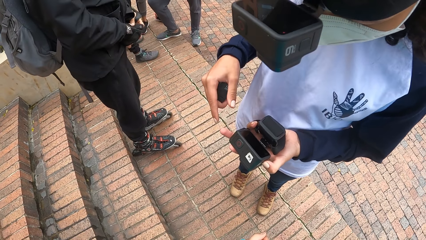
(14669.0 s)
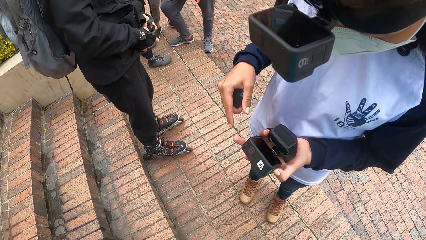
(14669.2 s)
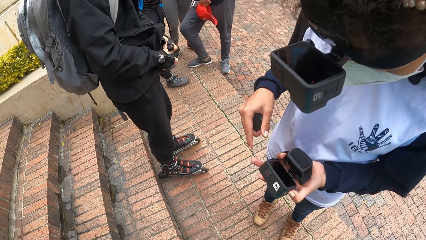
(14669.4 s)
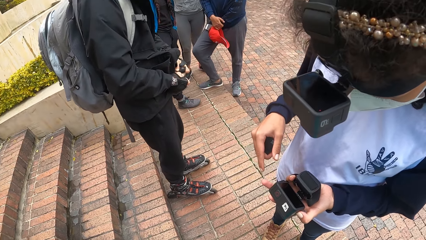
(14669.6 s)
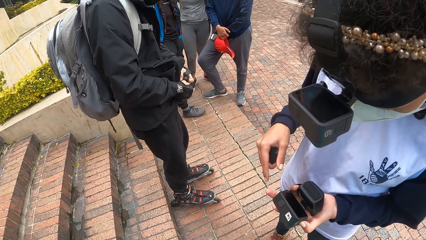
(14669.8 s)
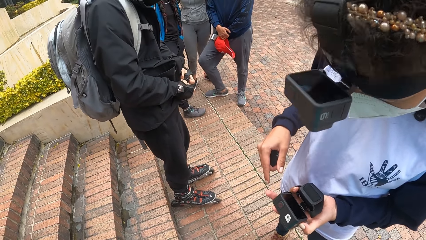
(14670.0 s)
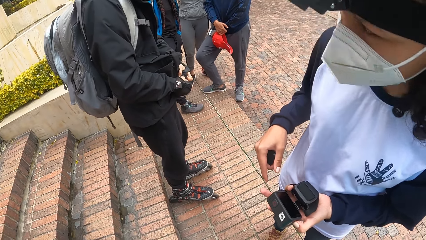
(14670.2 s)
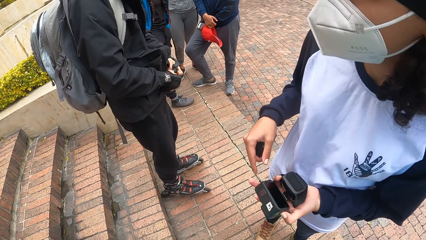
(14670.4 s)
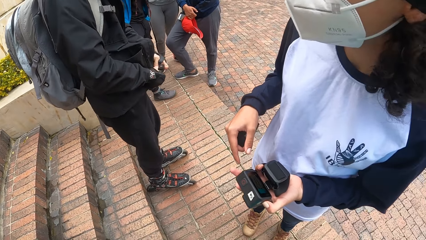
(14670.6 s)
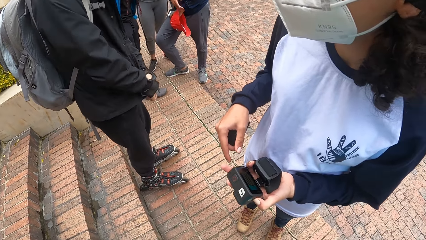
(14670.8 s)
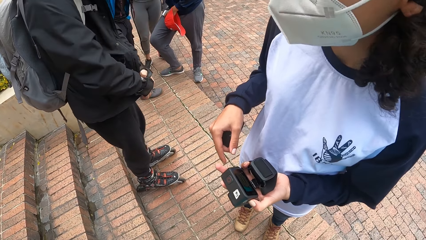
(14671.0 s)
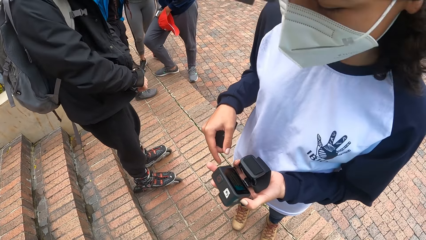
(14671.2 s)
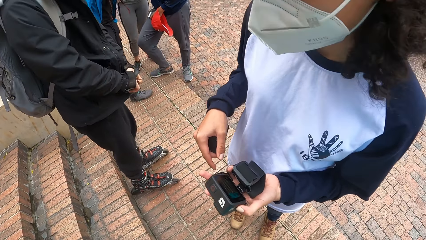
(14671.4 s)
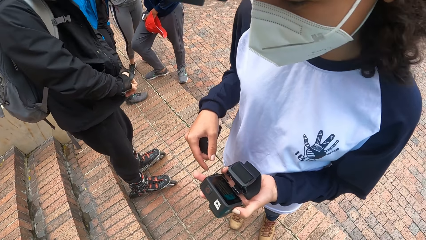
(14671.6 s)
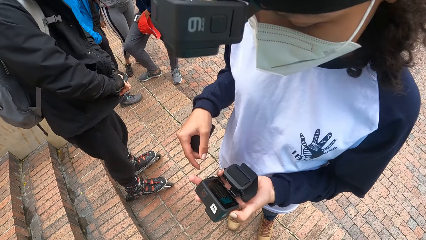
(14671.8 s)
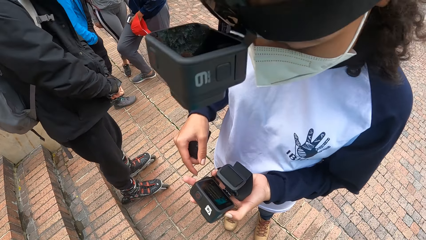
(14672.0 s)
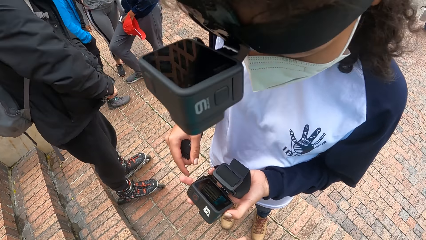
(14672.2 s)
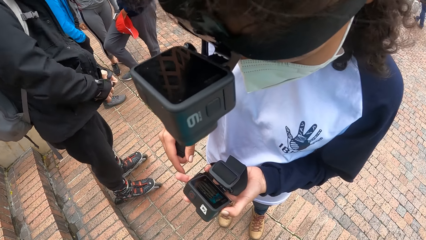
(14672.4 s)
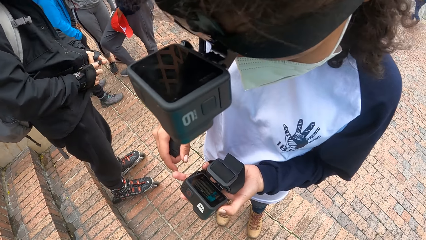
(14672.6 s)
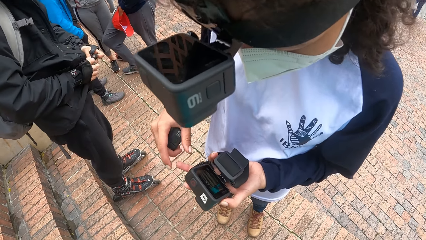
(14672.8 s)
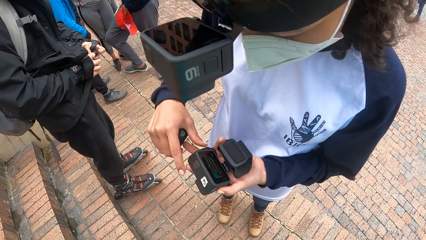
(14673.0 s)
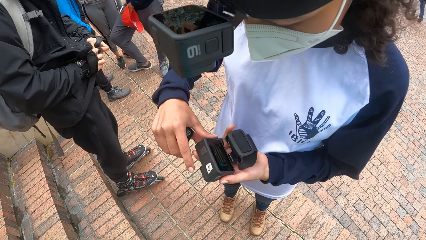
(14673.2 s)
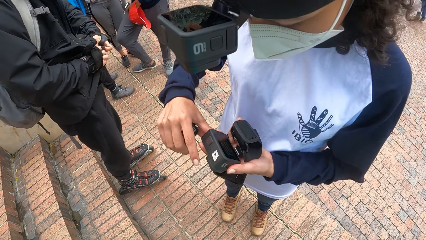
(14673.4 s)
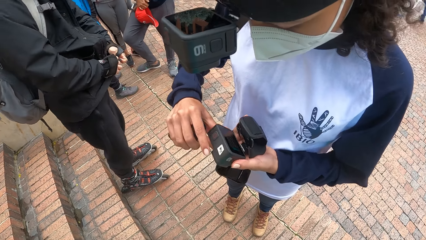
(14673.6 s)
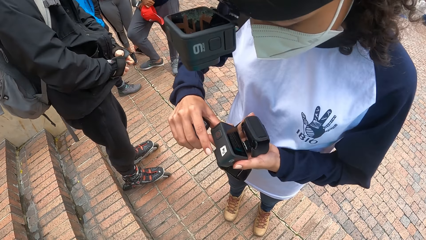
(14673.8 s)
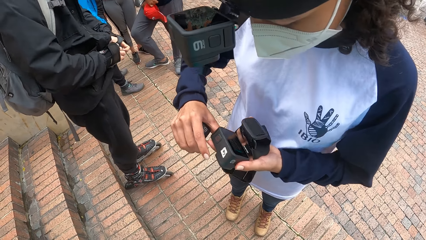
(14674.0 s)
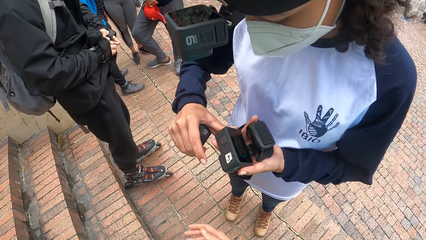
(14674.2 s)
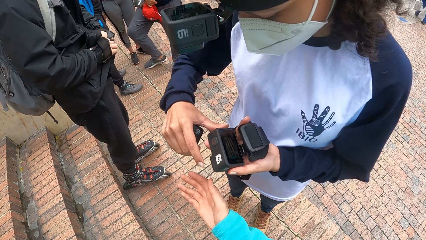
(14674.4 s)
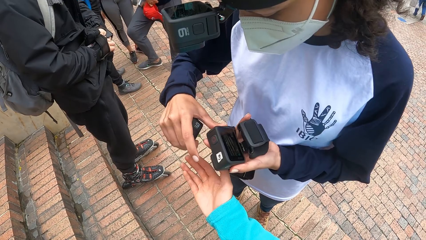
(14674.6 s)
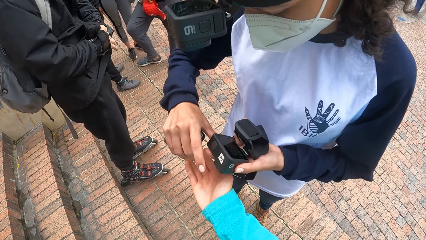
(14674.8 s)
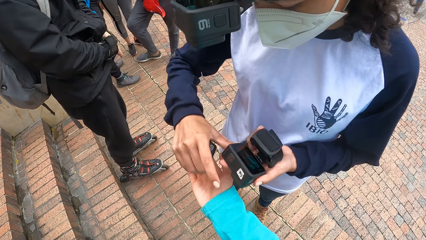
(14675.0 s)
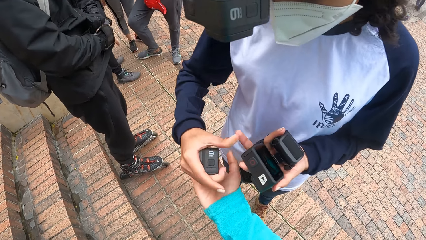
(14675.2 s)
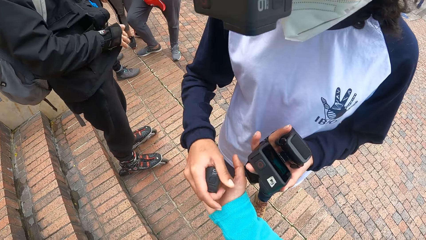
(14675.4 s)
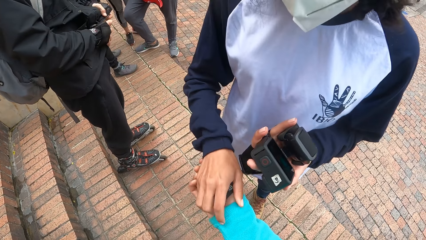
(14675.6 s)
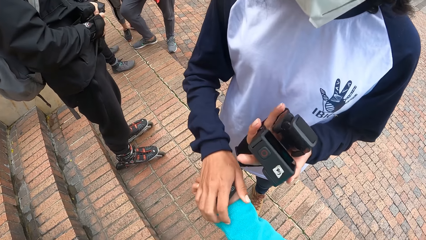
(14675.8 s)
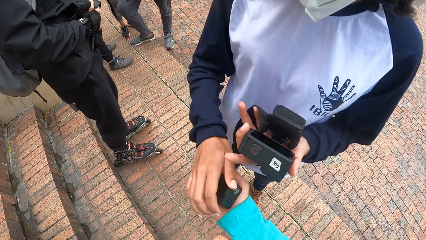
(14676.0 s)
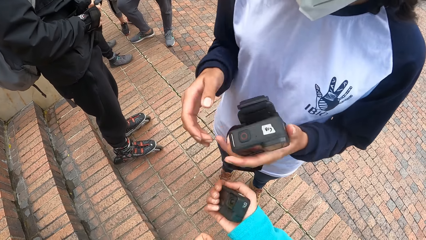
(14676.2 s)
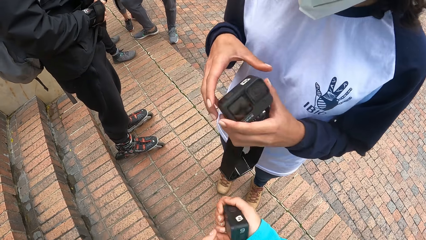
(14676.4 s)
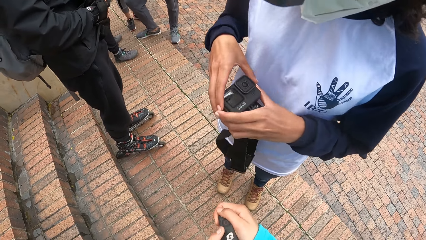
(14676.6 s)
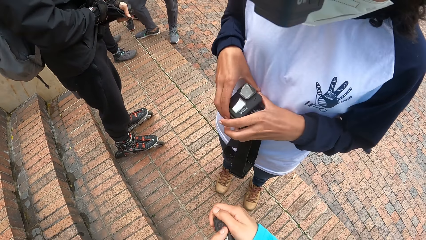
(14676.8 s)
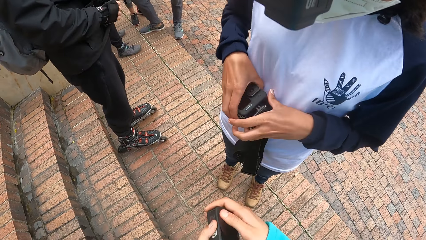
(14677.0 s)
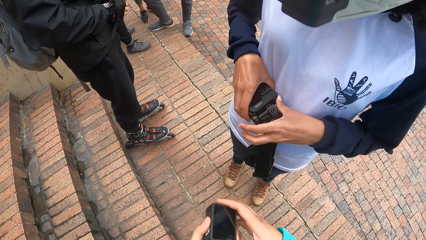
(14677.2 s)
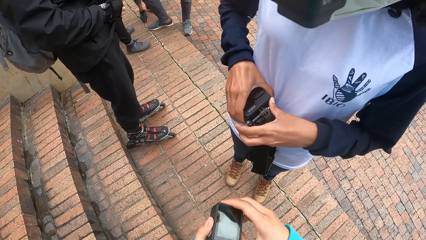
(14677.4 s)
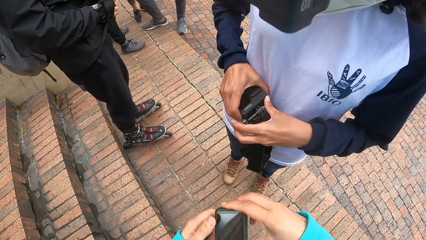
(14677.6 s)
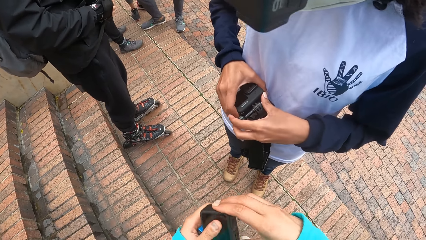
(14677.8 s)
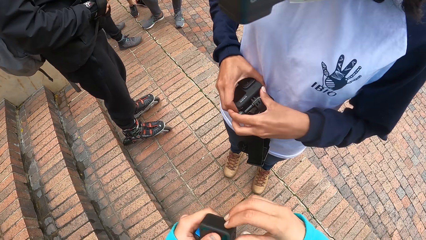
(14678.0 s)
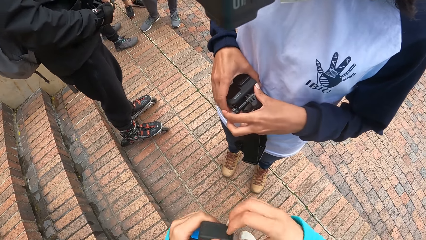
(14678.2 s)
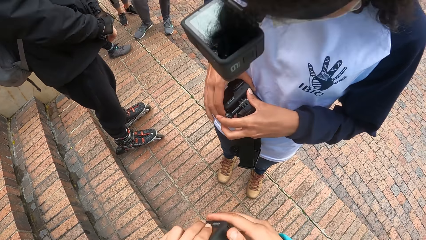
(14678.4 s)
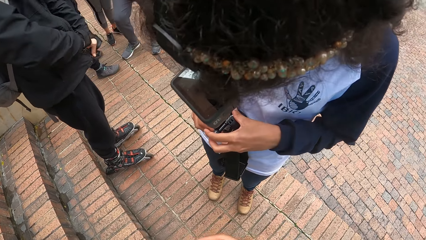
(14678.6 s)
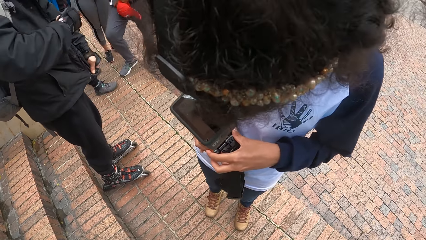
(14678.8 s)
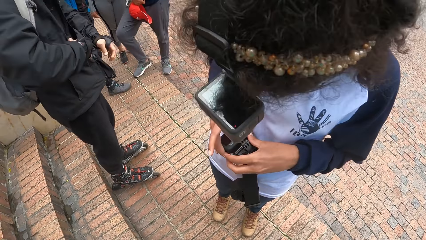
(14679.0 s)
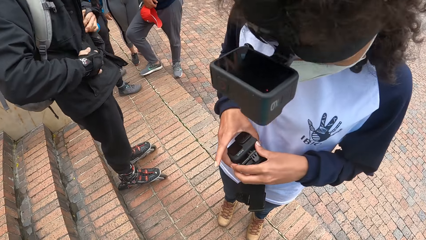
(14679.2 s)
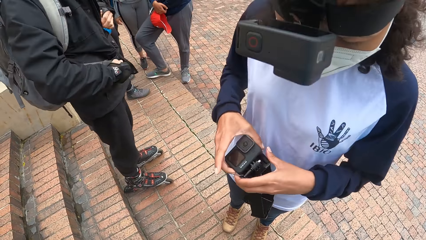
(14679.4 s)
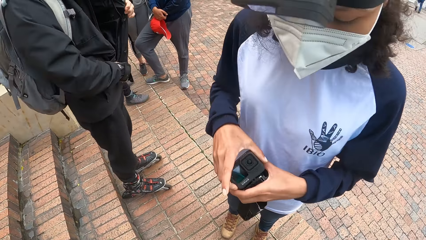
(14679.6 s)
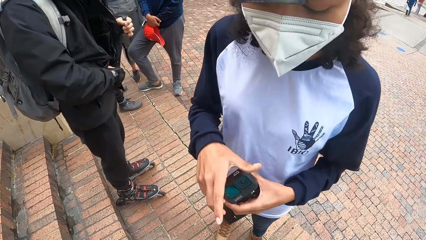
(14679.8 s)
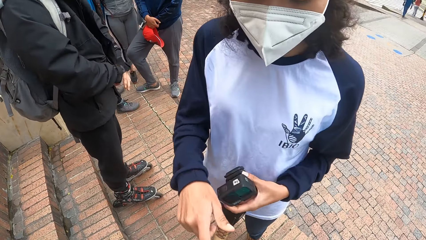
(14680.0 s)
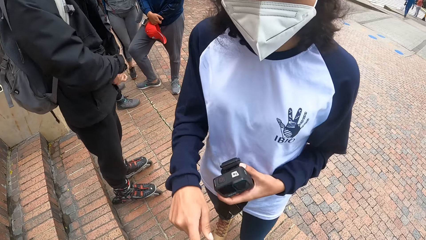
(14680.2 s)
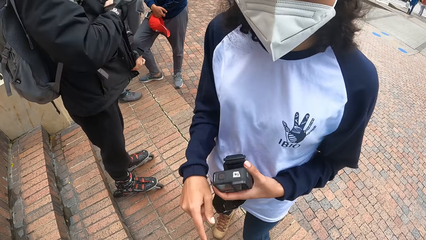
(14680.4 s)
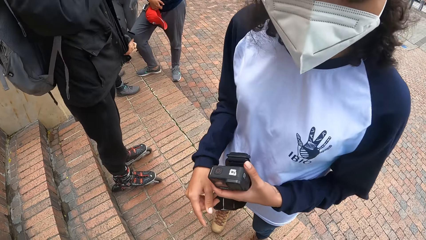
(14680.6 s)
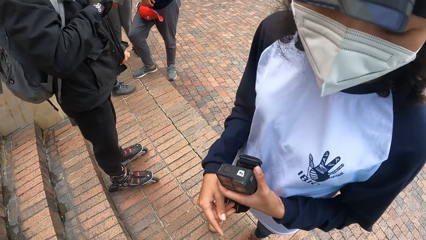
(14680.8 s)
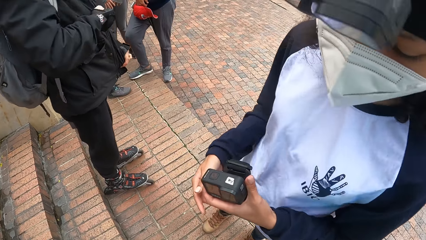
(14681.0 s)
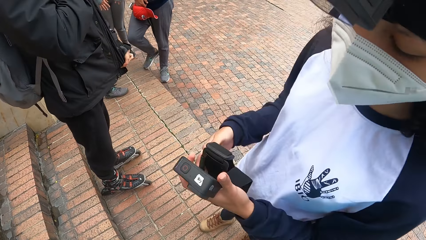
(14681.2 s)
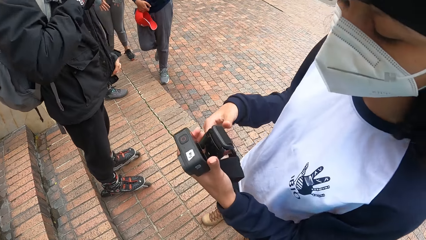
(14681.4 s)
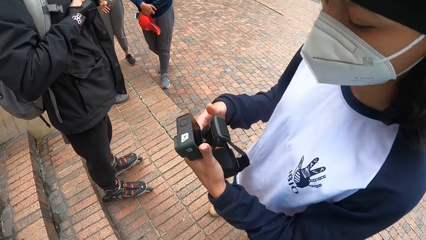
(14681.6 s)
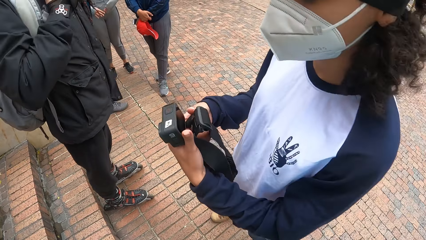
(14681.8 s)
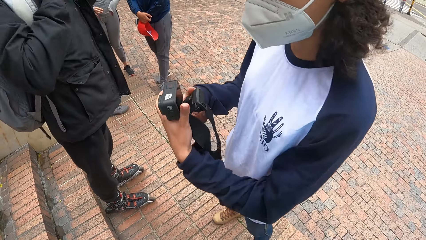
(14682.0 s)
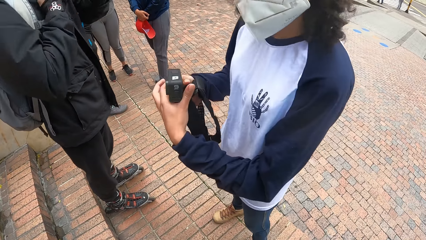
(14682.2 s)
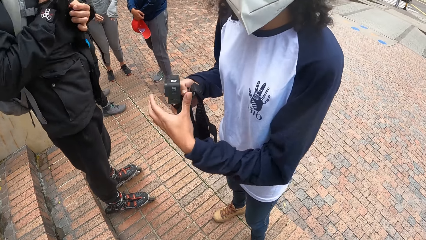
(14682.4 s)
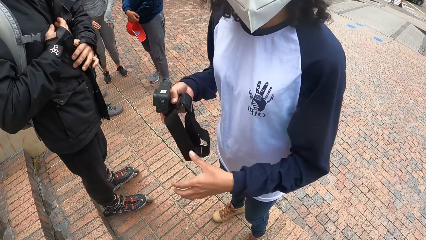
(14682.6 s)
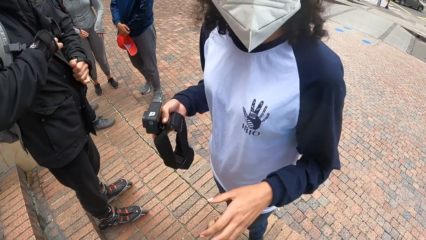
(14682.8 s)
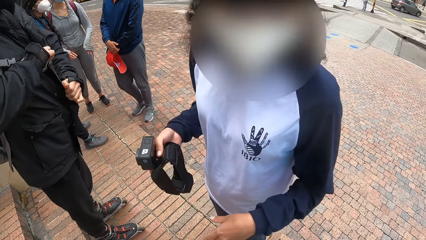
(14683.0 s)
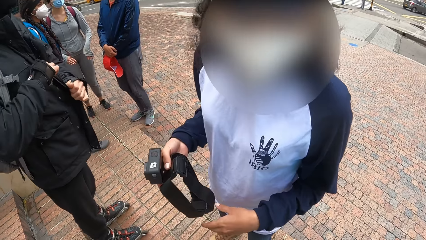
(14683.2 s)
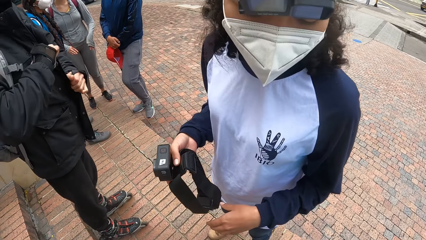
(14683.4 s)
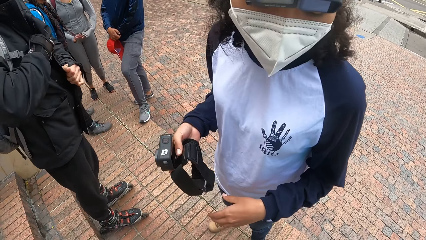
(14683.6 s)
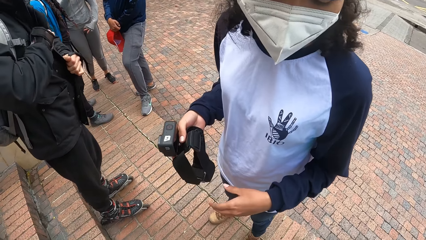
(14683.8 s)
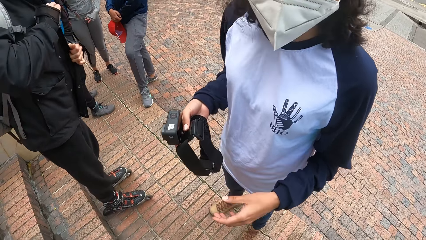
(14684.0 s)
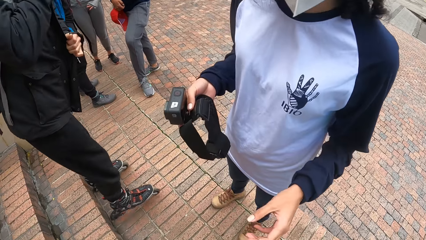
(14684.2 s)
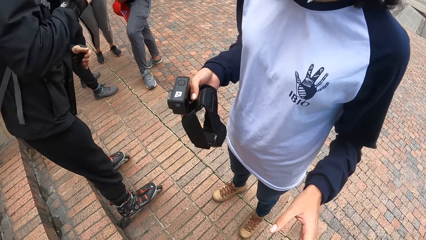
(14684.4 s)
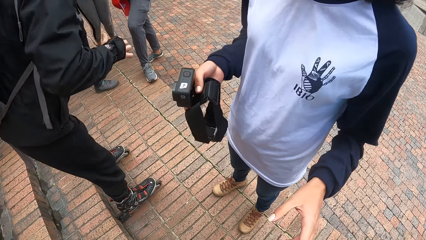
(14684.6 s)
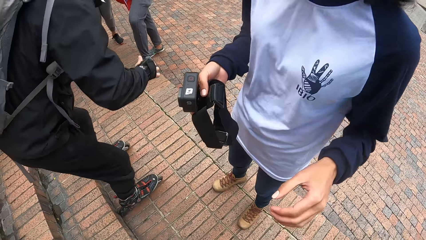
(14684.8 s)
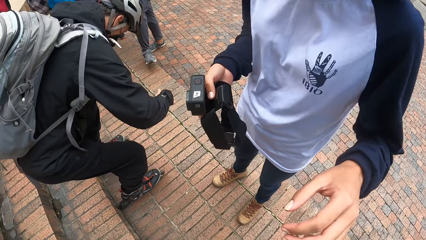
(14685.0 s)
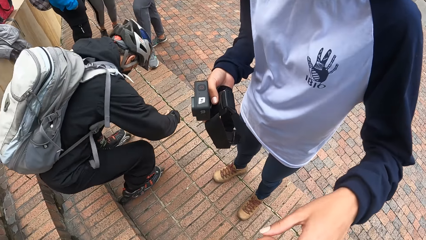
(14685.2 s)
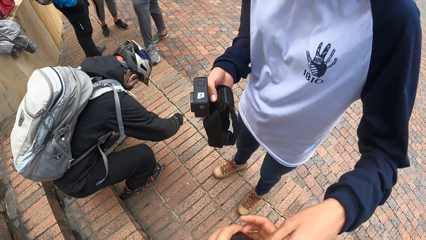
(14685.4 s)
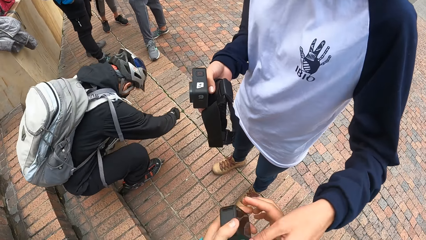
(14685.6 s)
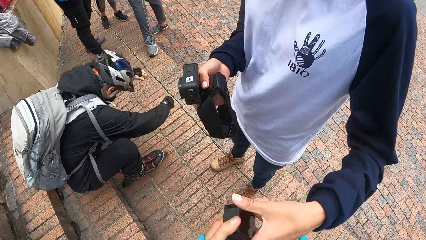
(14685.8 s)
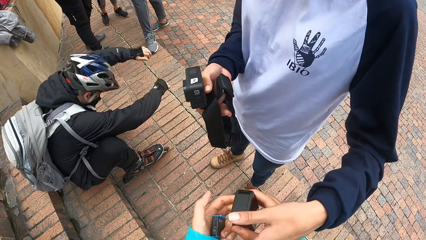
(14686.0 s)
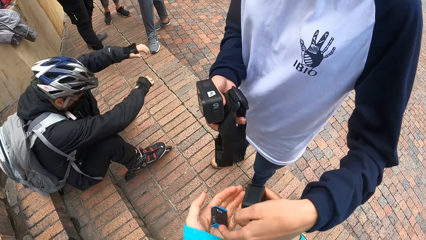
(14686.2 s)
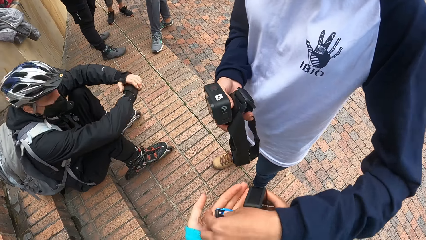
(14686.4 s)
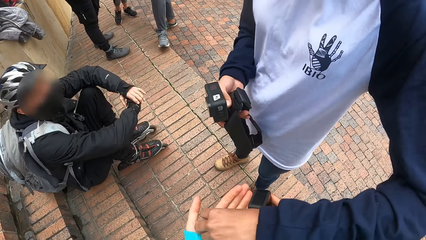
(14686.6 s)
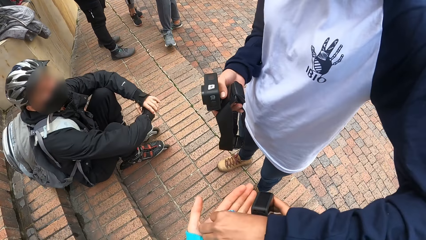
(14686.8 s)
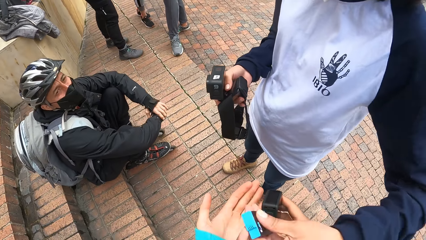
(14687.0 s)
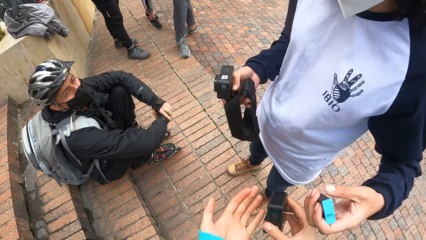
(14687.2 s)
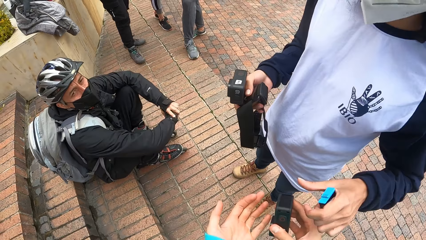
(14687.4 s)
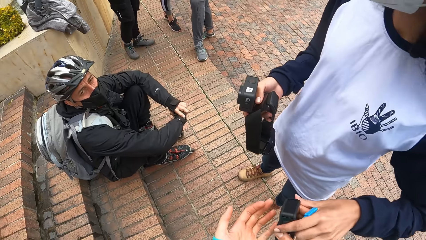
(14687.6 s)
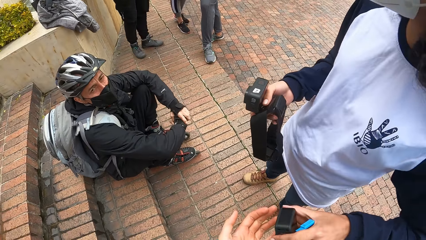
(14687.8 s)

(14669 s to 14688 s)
A woman presses the camera in her left hand with her right hand. A man zips his coat with both hands. The woman gives the camera wearer something. The camera wearer takes a lens from the right hand of the woman with her right hand. The woman presses the camera in her left hand with her right hand. The camera wearer holds the camera lens in her right hand with both hands. She touches the camera lens. The woman points at the camera lens with her right index finger. The man zips his coat with his right hand. The camera wearer interacts with the woman. The woman moves the camera in her left hand to her right hand. The man sits on the pavement. The camera wearer gives the woman the lenses. The woman takes the battery from the camera wearer's left hand with her left hand.
